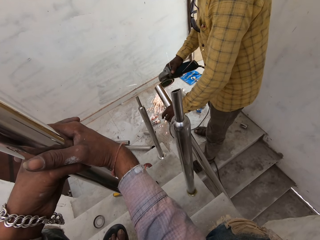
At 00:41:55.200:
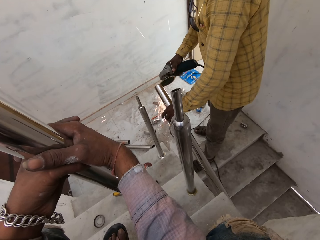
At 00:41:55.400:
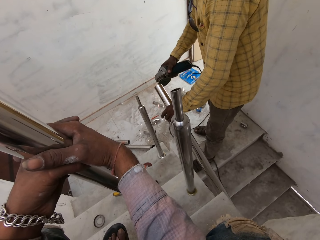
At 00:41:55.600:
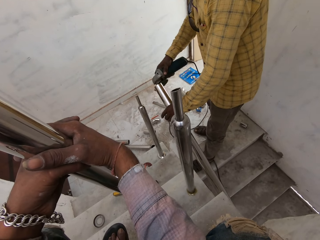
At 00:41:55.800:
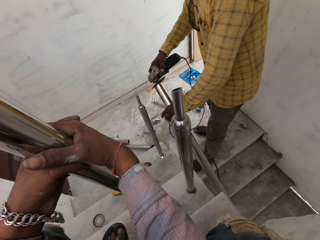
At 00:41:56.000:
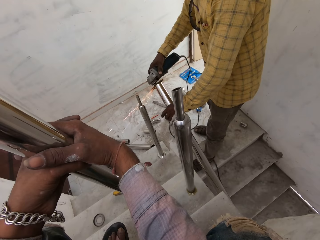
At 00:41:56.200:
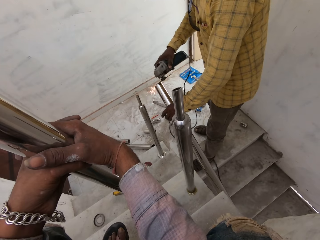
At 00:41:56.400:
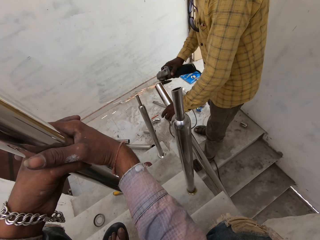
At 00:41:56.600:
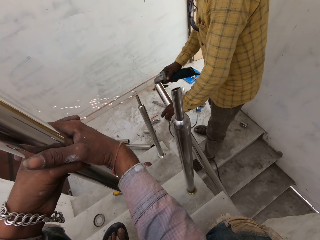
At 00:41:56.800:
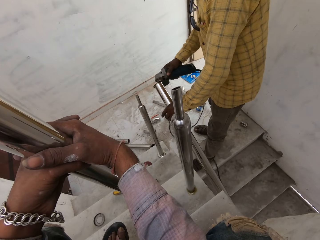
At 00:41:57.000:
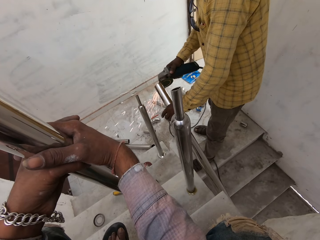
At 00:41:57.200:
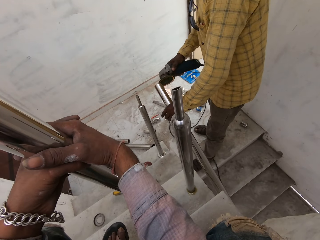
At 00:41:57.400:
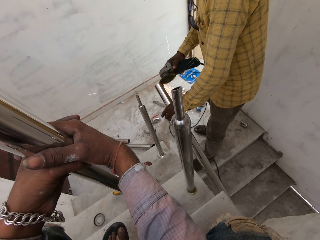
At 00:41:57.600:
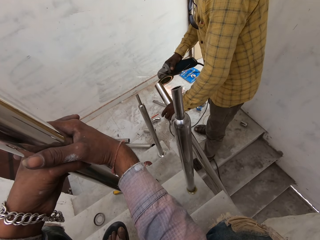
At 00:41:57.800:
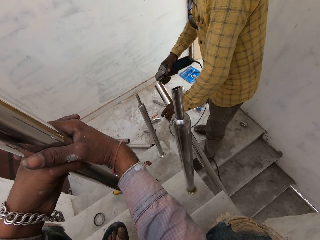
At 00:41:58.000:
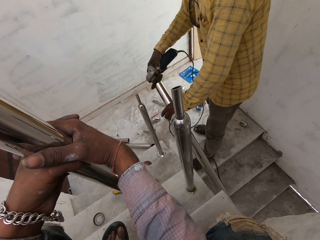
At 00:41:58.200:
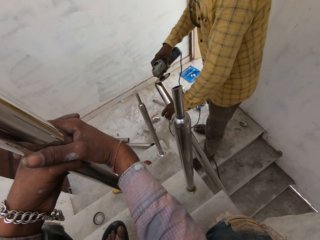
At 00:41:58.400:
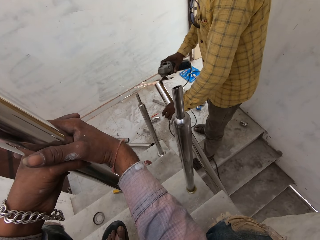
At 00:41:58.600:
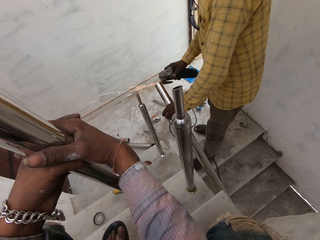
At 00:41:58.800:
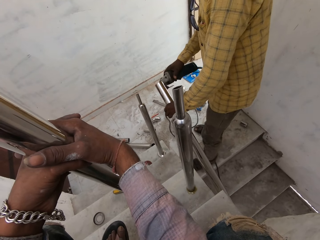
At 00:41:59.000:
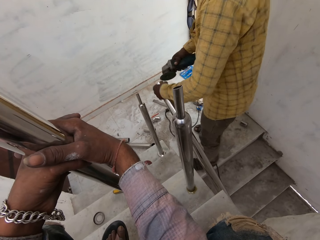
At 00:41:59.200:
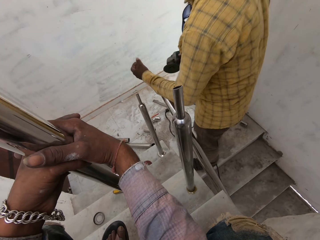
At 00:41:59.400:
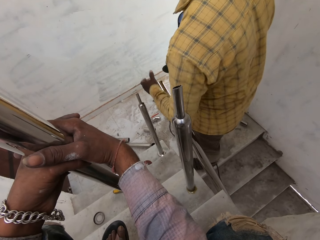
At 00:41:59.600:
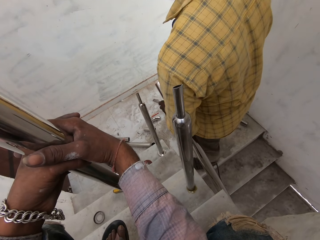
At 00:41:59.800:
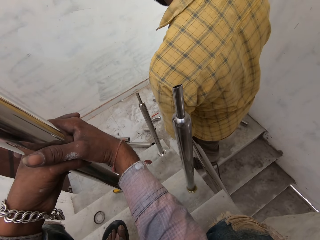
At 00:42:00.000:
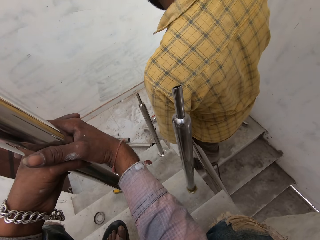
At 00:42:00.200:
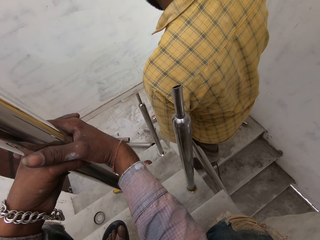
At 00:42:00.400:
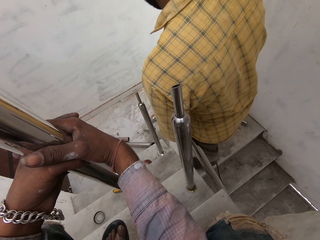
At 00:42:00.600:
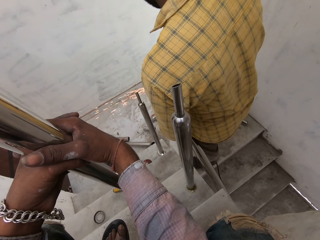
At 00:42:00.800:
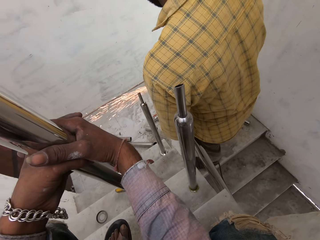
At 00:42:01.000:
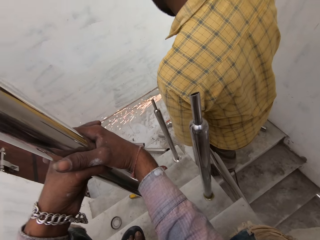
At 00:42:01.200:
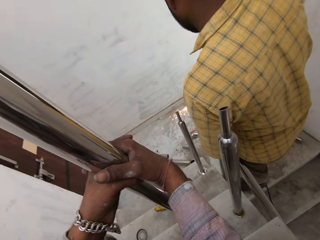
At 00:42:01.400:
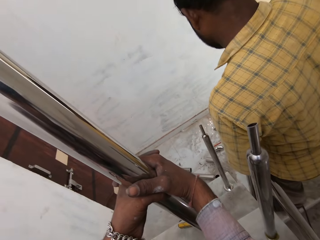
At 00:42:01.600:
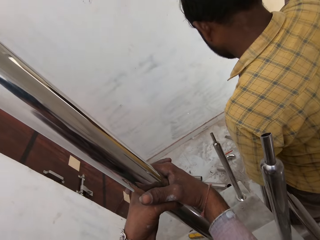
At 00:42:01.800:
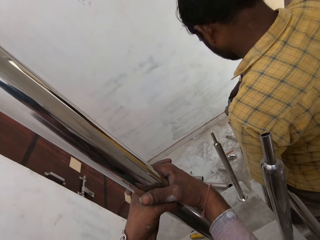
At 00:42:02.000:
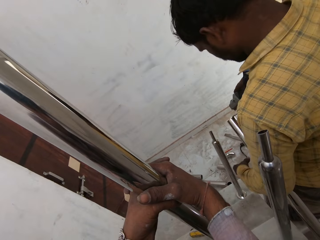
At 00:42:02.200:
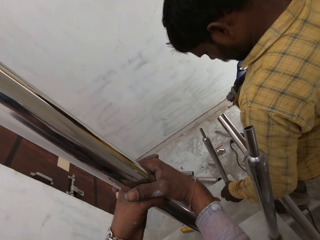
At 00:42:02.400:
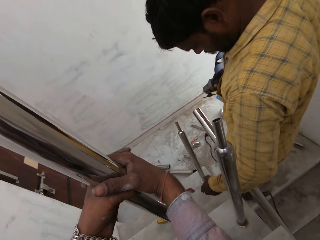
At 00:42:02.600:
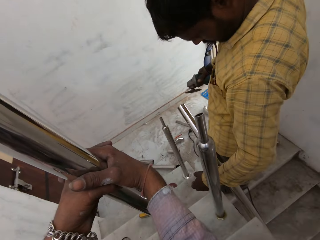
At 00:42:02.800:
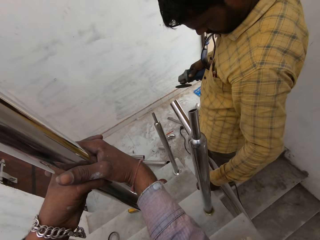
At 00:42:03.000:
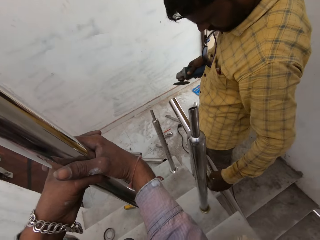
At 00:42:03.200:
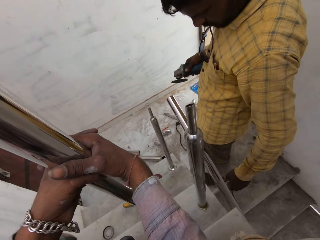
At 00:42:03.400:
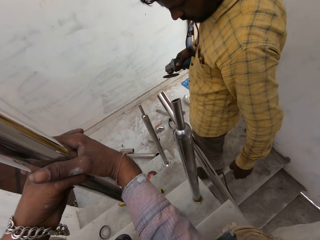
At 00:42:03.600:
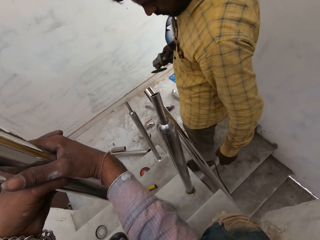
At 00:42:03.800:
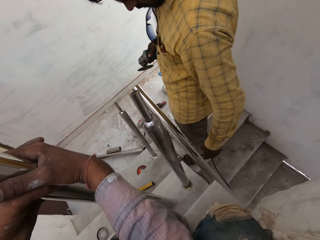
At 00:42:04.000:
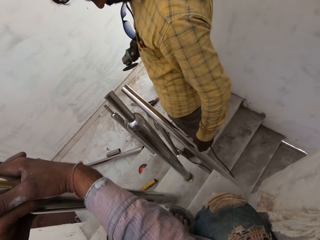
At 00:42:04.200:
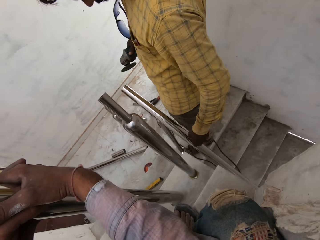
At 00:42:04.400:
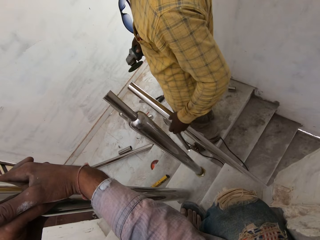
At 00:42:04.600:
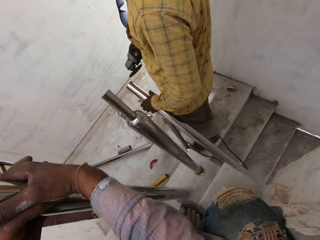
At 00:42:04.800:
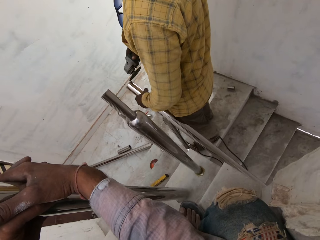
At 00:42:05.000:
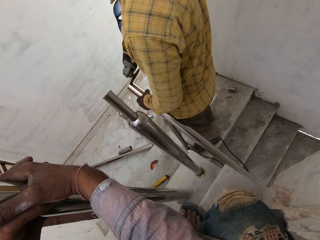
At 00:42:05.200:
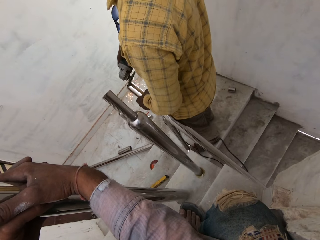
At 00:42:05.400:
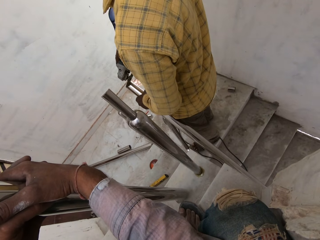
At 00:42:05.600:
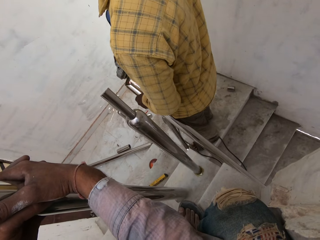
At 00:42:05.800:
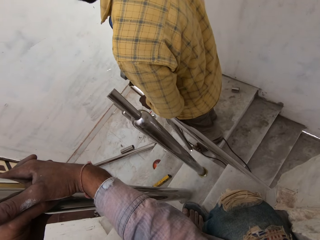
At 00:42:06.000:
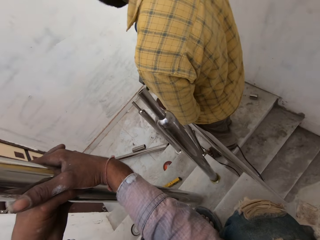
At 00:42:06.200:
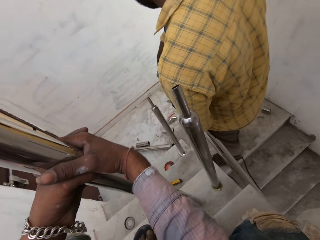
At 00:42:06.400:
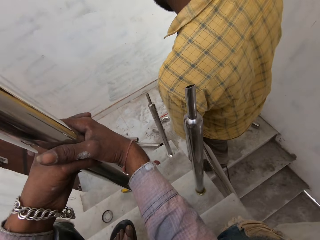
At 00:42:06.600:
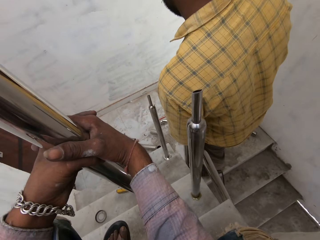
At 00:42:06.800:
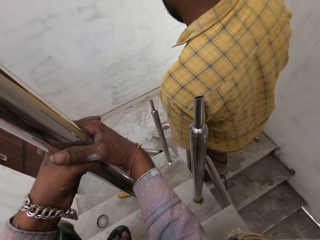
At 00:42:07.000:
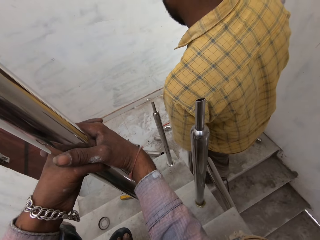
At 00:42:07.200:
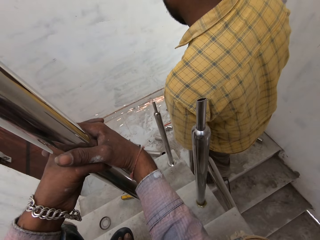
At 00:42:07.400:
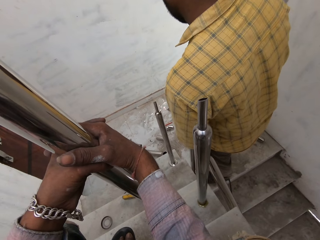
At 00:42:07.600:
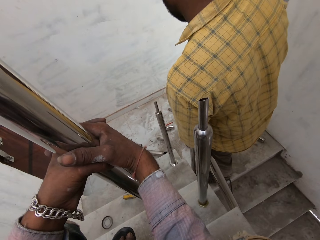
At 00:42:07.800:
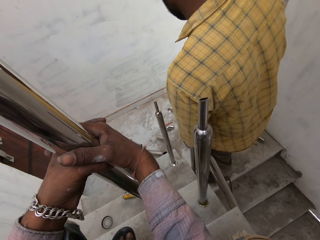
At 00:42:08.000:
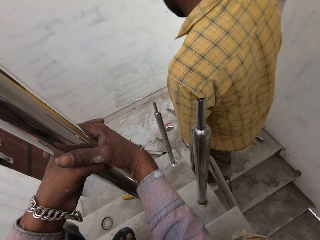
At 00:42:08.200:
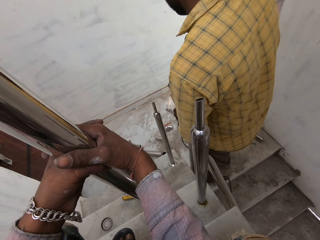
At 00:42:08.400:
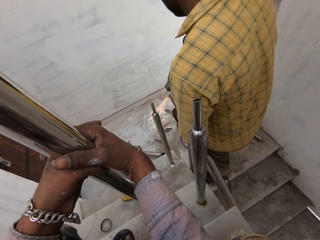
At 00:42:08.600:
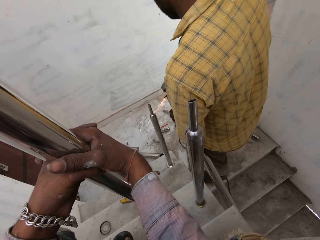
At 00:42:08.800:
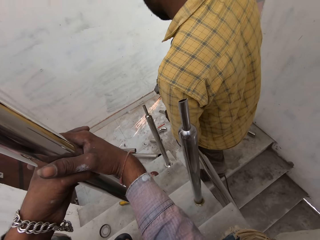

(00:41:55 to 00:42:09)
The man holds the aluminum rod with his left hand. He sharpens the aluminum rod in his left hand with the cutting machine in his right hand. He holds the aluminum rod with his left hand again. He sharpens the aluminum rod in his left hand with the cutting machine in his right hand again.

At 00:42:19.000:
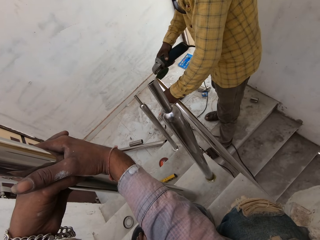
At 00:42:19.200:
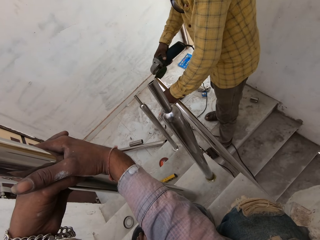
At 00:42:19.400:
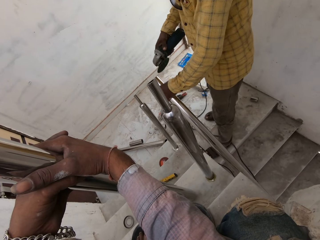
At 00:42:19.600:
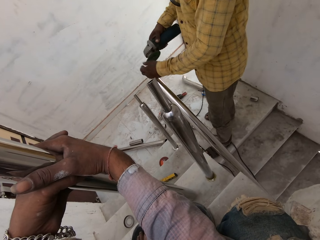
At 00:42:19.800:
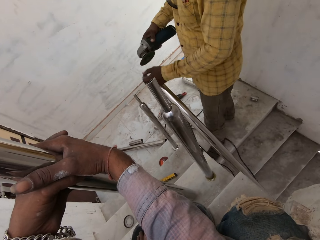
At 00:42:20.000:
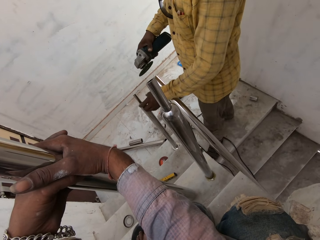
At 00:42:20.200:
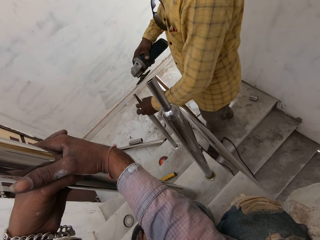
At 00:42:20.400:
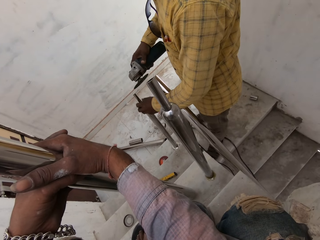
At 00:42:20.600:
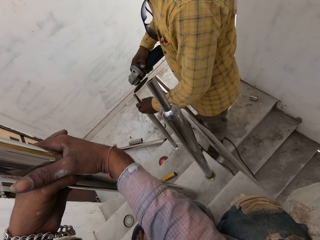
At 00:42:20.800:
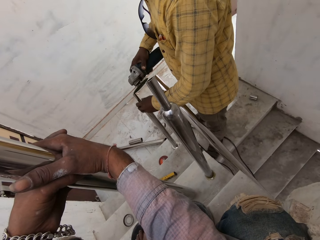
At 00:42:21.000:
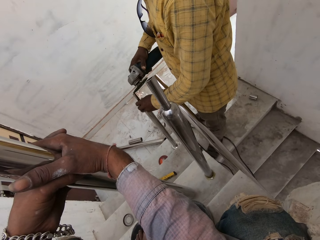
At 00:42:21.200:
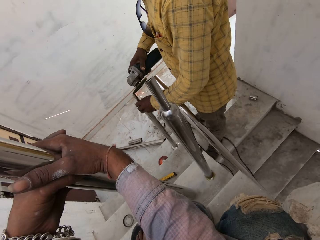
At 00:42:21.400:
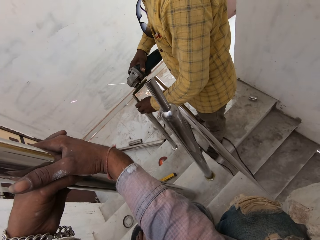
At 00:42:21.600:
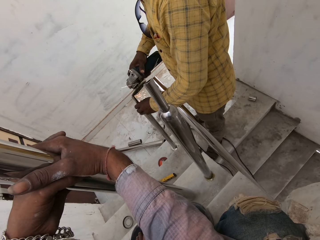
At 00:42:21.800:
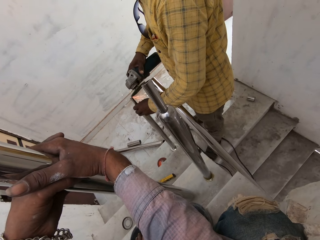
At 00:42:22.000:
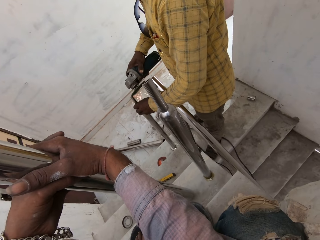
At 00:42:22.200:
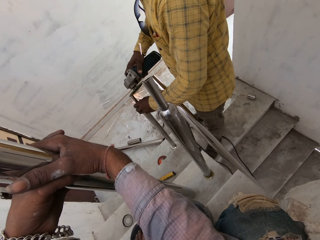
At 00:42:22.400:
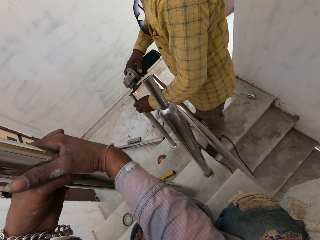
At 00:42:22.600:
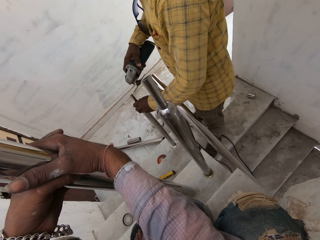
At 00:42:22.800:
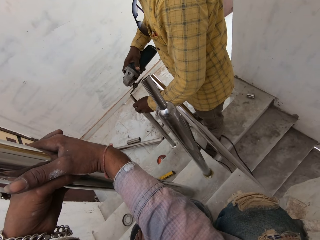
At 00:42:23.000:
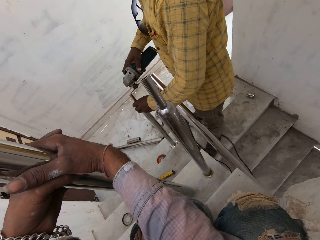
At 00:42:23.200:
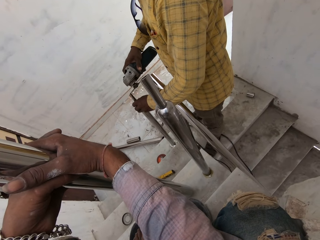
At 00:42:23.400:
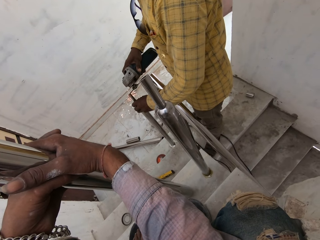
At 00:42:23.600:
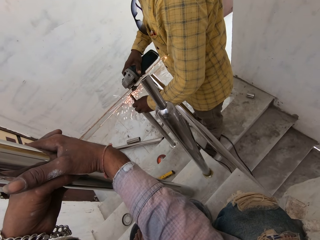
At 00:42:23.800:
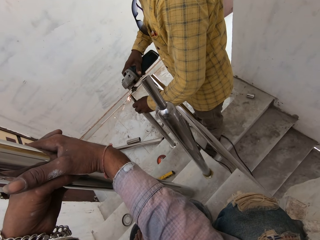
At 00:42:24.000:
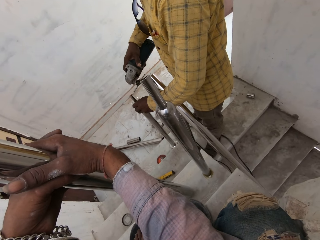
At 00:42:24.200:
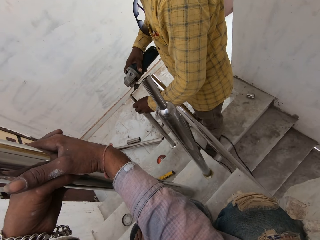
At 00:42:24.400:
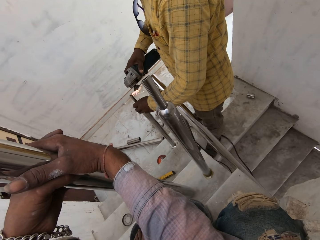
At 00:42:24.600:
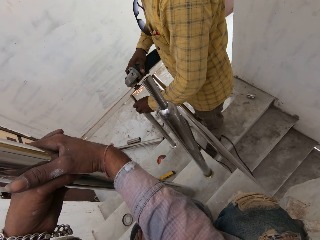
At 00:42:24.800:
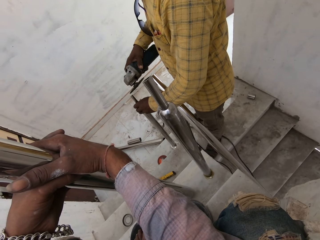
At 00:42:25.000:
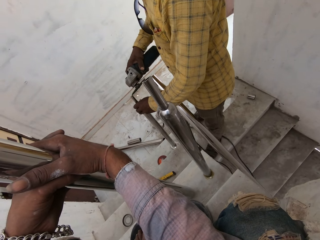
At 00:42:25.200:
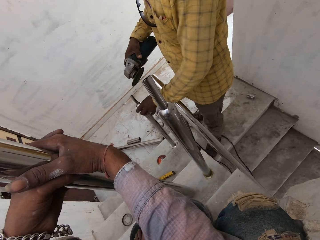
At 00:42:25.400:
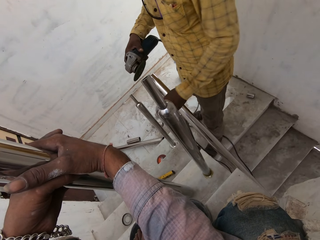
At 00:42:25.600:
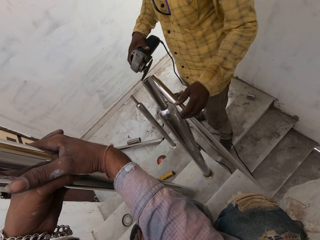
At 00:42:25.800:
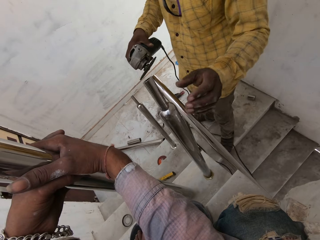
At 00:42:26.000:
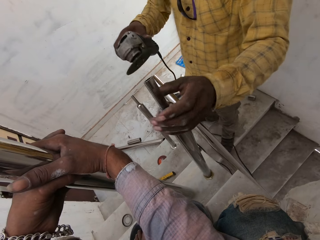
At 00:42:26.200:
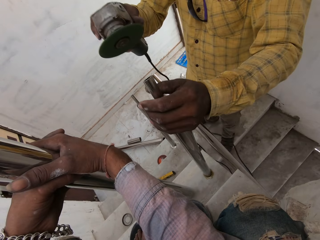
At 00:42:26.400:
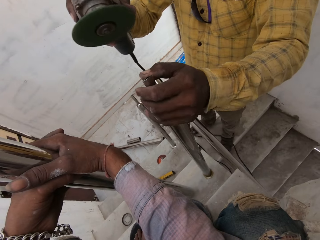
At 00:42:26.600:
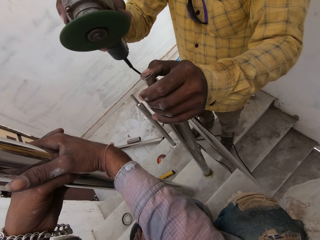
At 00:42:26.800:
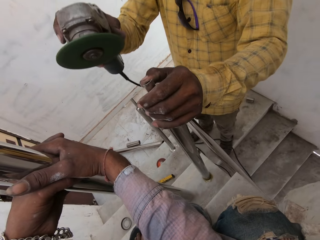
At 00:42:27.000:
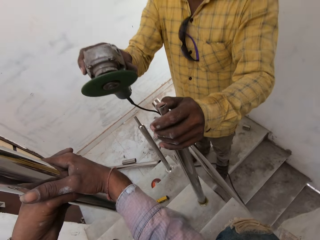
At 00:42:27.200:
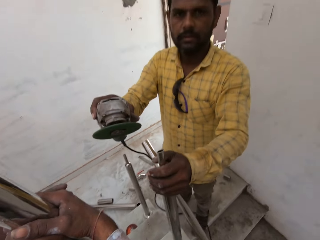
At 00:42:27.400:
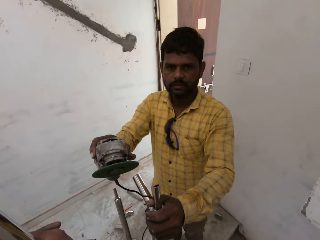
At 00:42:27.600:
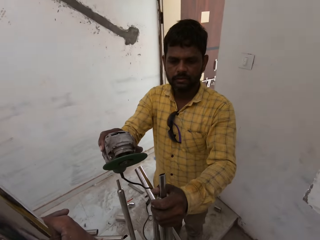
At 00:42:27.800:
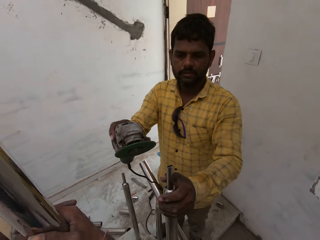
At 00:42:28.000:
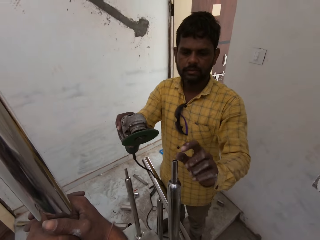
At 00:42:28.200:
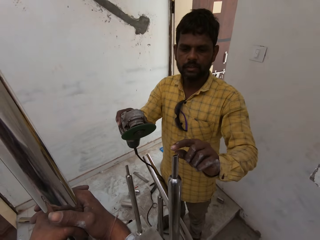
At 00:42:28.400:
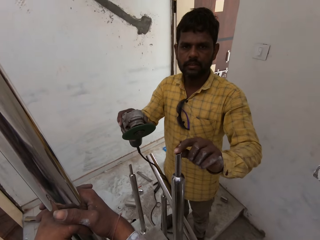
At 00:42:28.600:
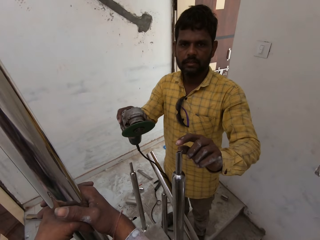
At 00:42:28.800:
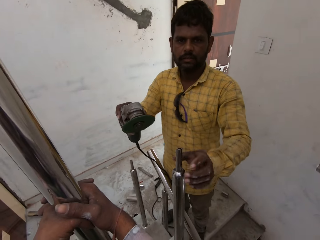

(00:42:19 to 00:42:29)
The man holds an aluminum rod on the ground with his left hand. He sharpens the aluminum rod in his left hand with the cutting machine in his right hand. He holds the aluminum rod on the ground with his left hand. The camera wearer converses with the man. The man touches the aluminum rod on the ground with his left hand.
